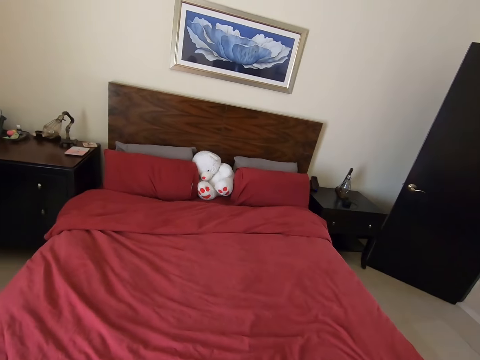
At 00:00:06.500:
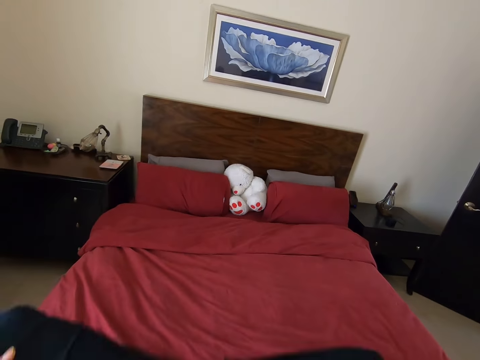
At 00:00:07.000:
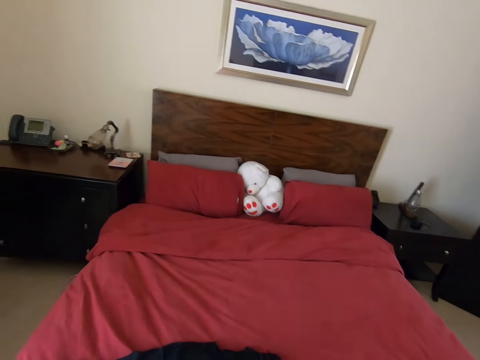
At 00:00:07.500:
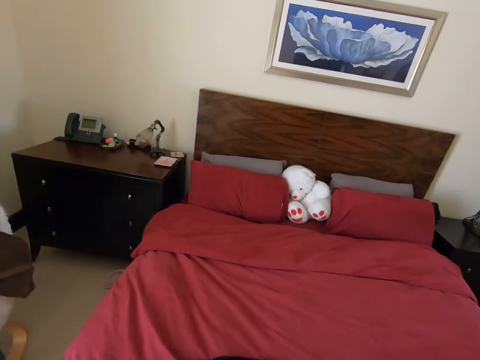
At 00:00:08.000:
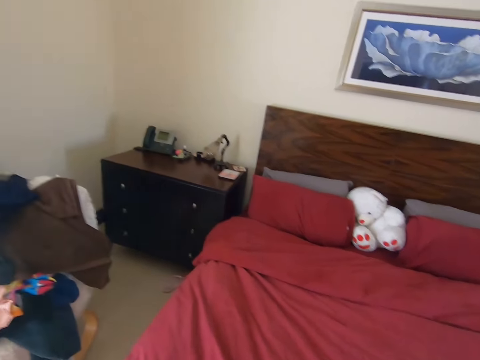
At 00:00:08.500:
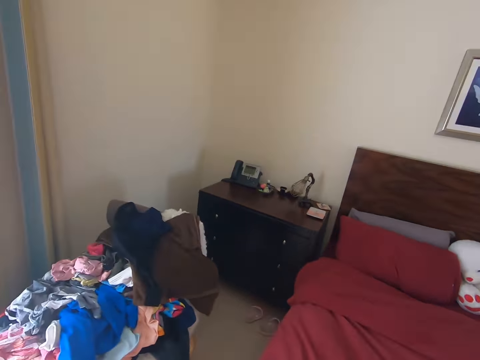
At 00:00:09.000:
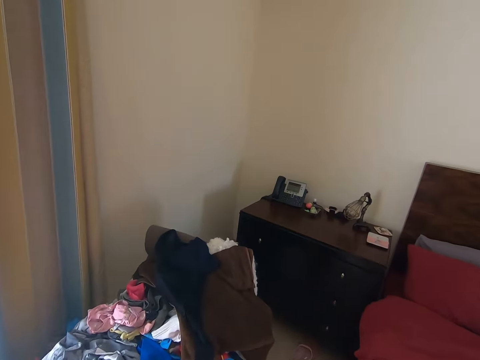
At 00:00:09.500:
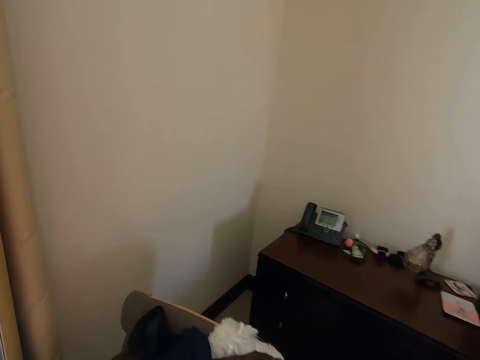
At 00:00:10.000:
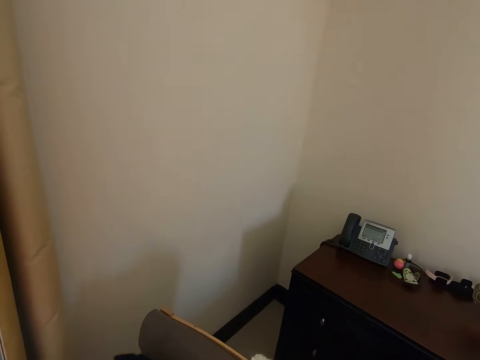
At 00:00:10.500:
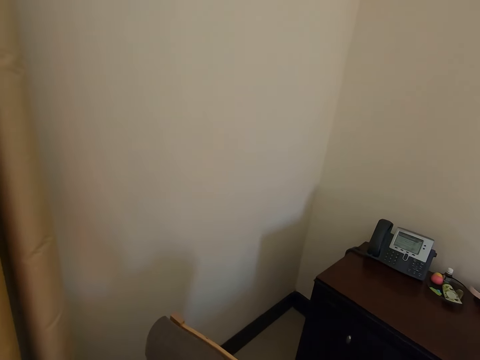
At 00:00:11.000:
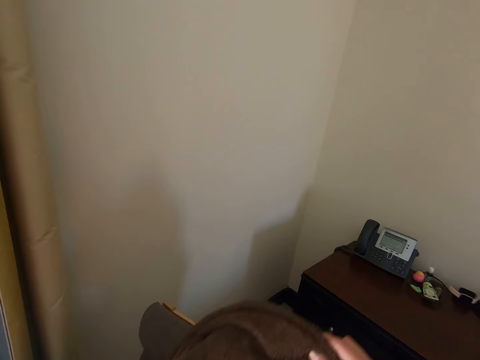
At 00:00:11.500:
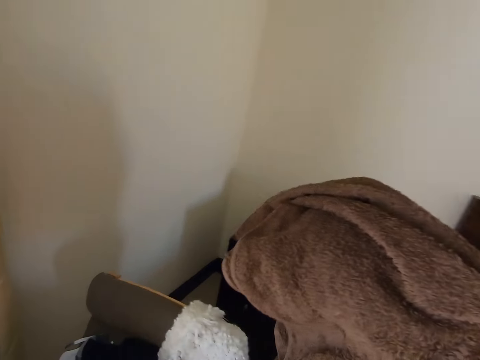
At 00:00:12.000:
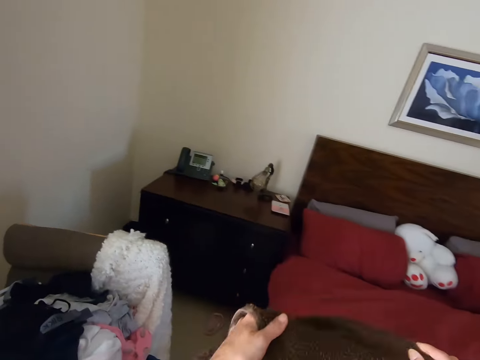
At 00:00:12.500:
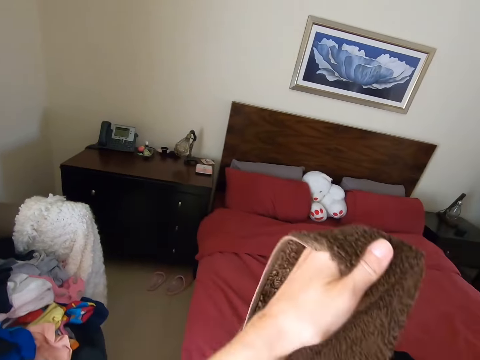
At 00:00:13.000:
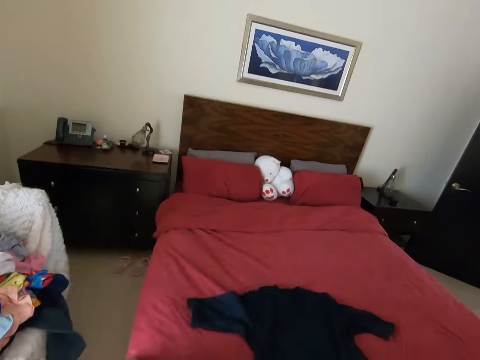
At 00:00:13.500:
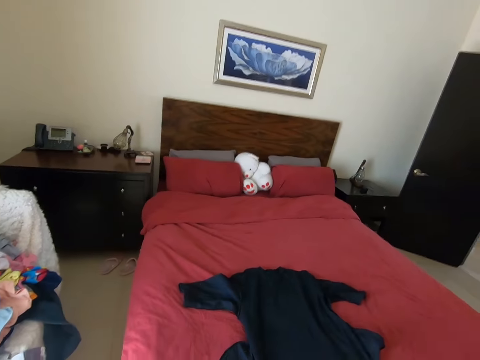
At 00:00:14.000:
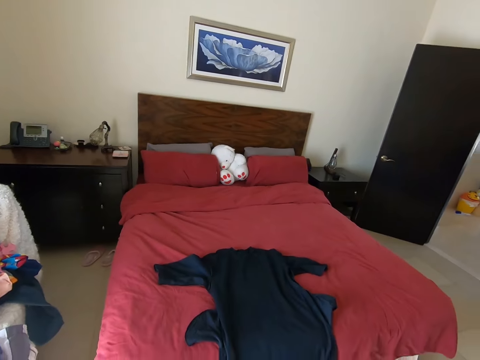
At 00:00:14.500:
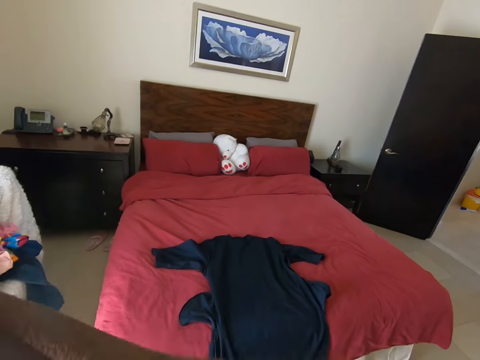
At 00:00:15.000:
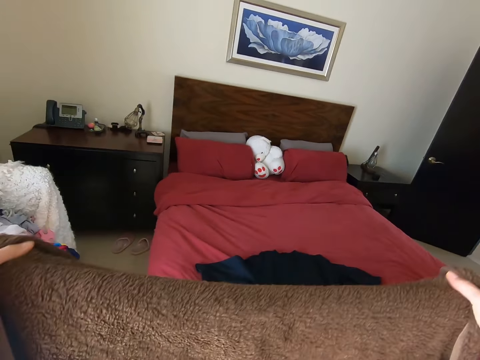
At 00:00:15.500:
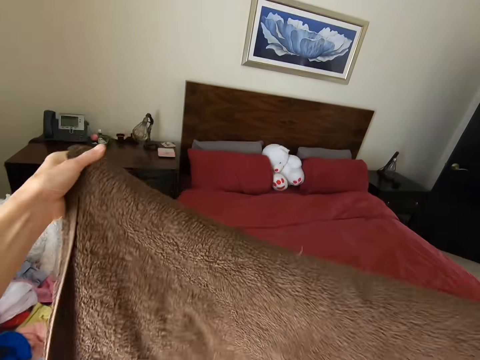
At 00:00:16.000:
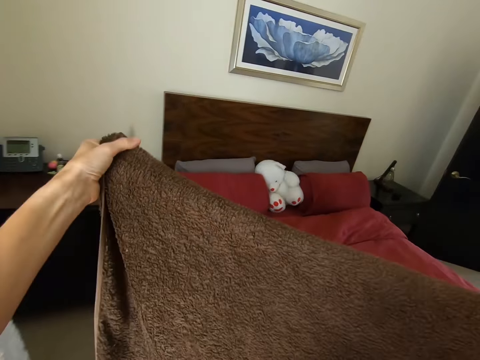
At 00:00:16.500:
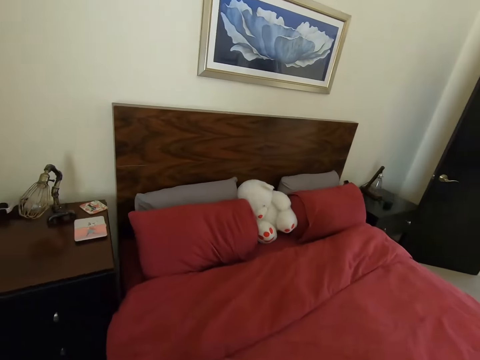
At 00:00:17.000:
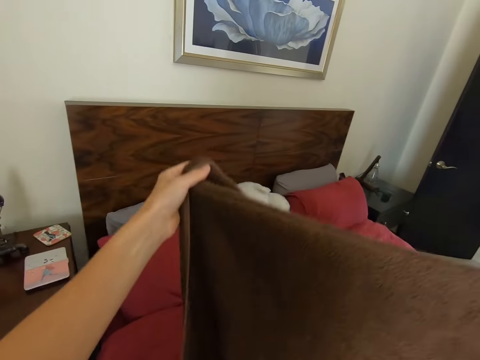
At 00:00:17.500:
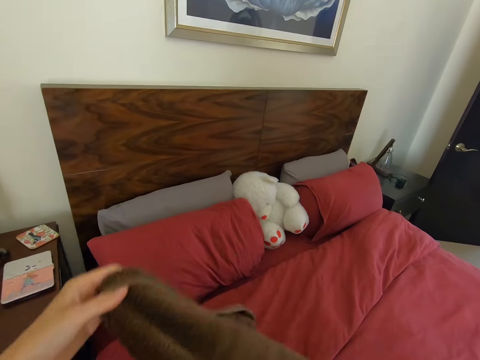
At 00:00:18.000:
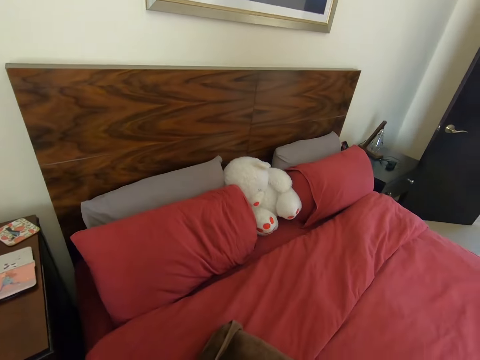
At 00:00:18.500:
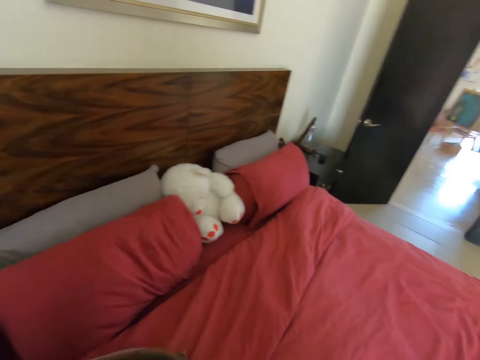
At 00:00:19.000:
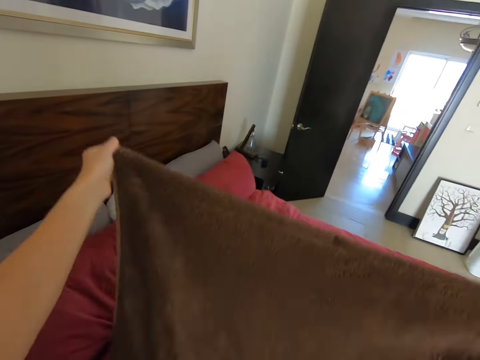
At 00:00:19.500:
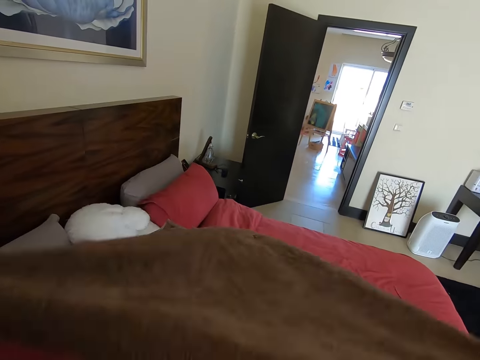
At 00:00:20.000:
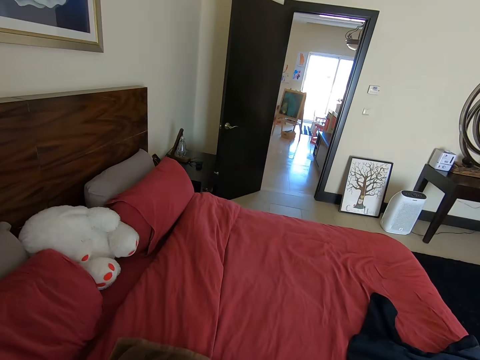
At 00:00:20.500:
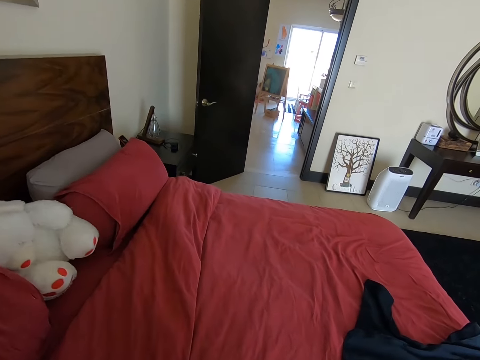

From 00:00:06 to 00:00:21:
The camera wearer puts the piece of cloth on the bed. She stands on the floor and walks around. She picks up the towel on the chair. She holds the towel with her hands. She folds the towel with her hands. She puts the cloth on the bed and turns around.

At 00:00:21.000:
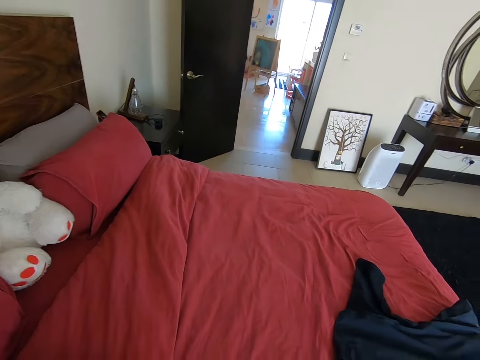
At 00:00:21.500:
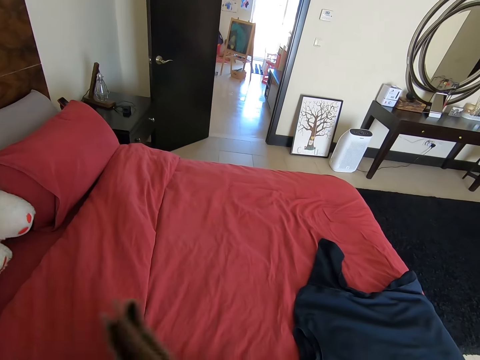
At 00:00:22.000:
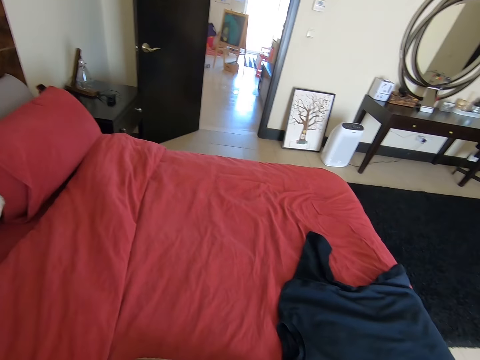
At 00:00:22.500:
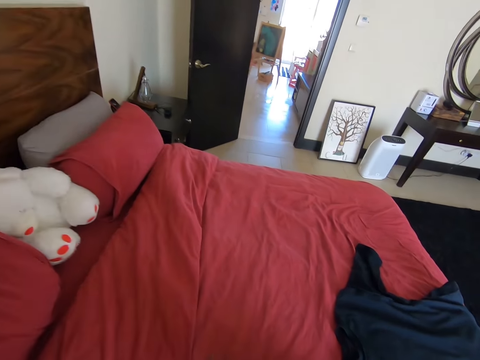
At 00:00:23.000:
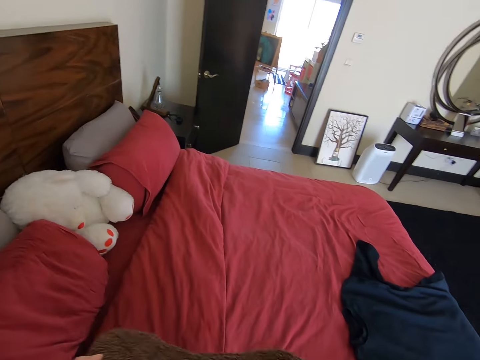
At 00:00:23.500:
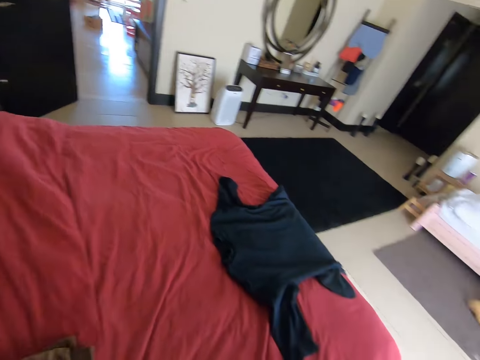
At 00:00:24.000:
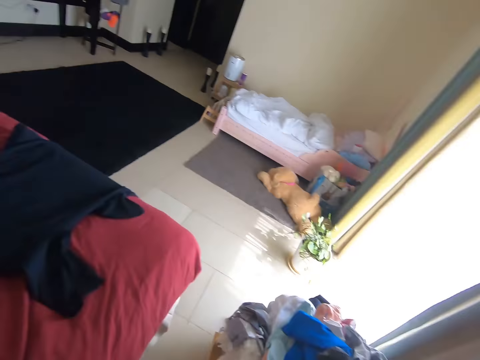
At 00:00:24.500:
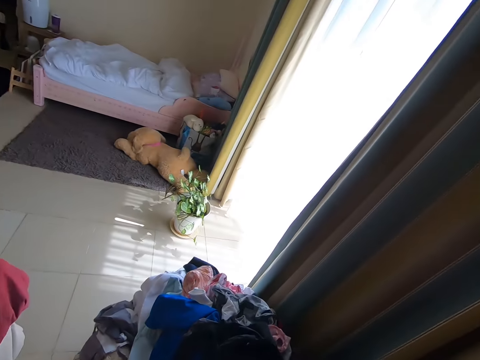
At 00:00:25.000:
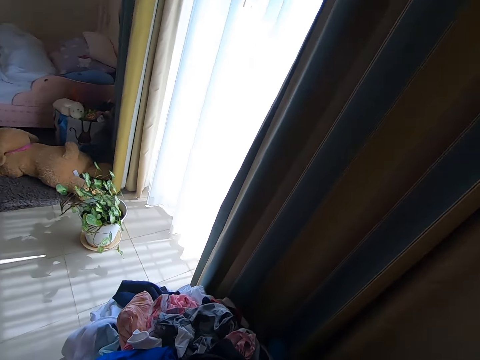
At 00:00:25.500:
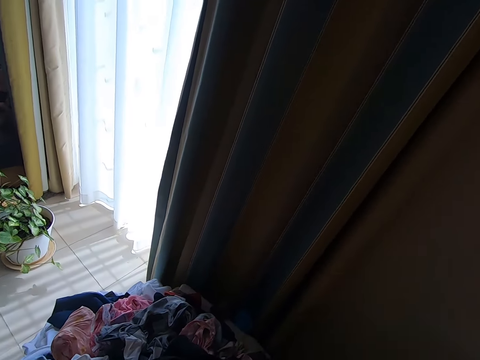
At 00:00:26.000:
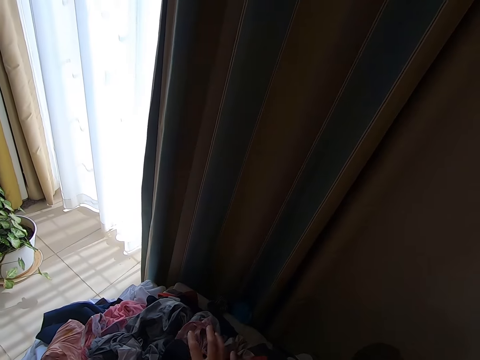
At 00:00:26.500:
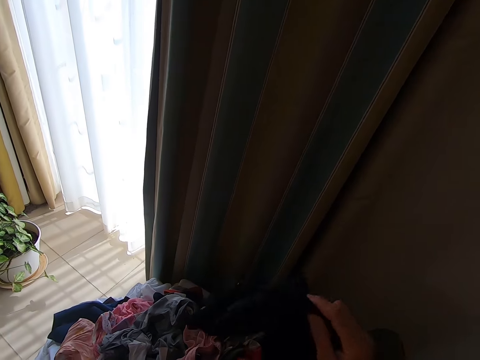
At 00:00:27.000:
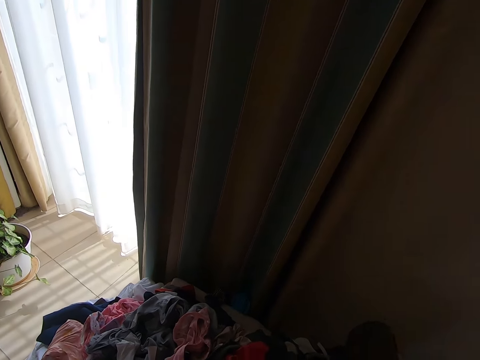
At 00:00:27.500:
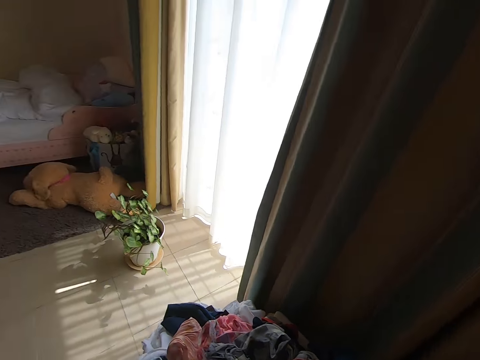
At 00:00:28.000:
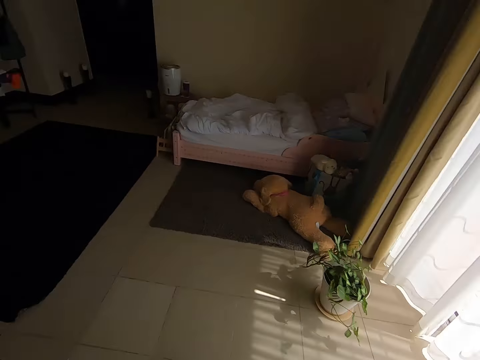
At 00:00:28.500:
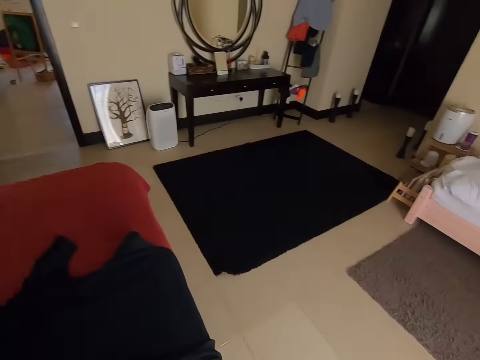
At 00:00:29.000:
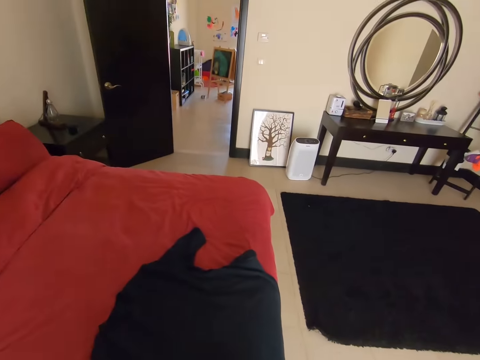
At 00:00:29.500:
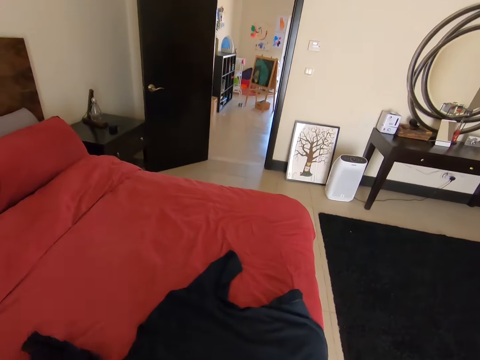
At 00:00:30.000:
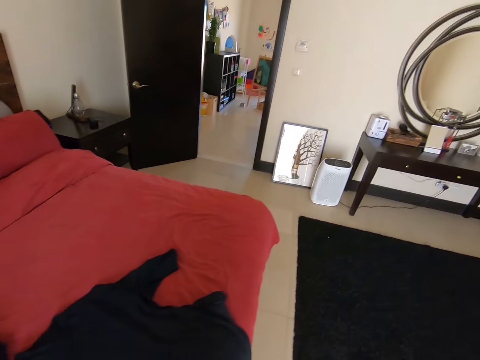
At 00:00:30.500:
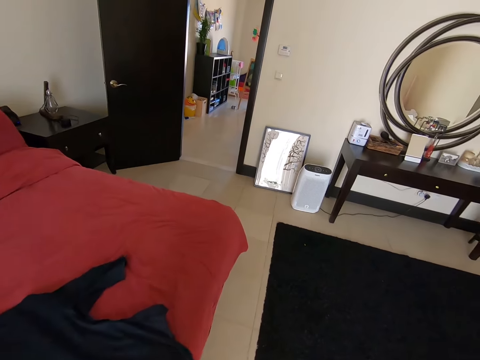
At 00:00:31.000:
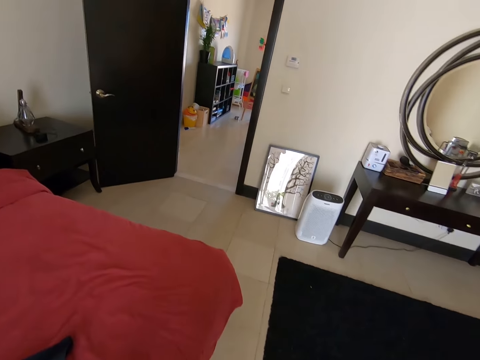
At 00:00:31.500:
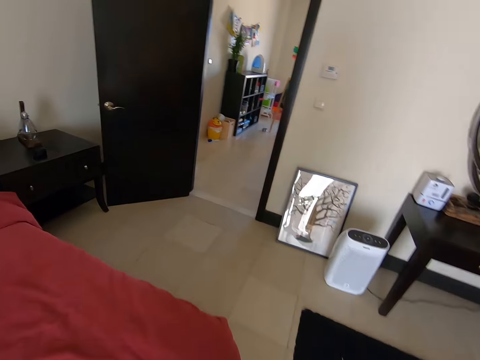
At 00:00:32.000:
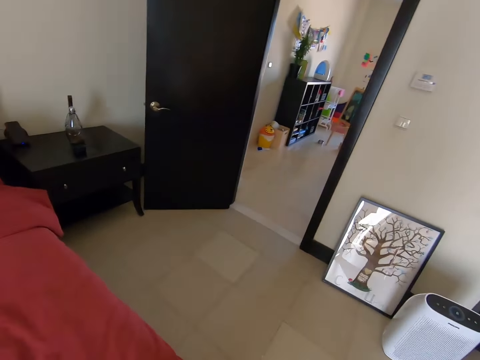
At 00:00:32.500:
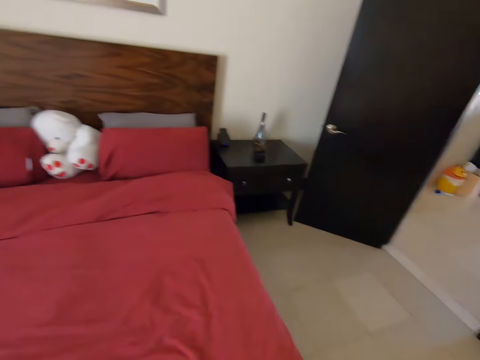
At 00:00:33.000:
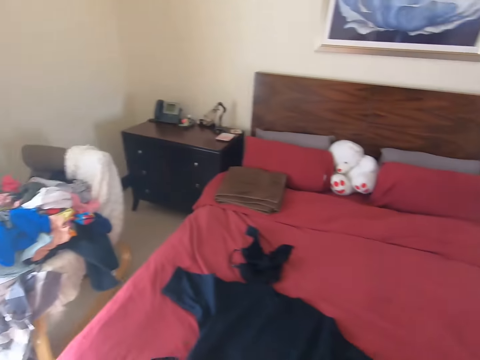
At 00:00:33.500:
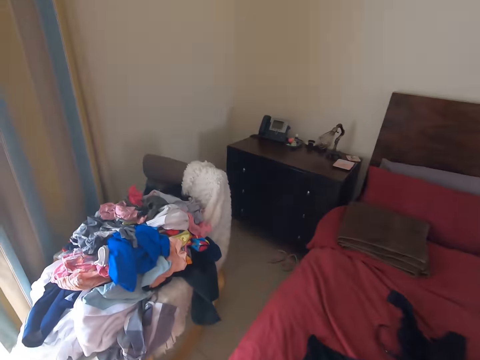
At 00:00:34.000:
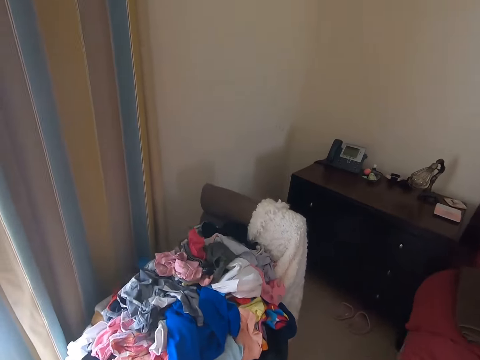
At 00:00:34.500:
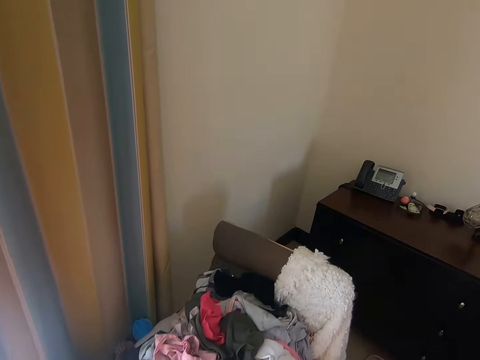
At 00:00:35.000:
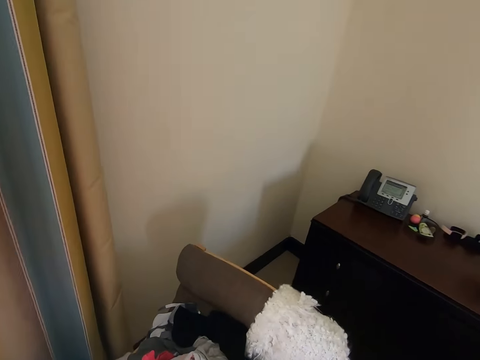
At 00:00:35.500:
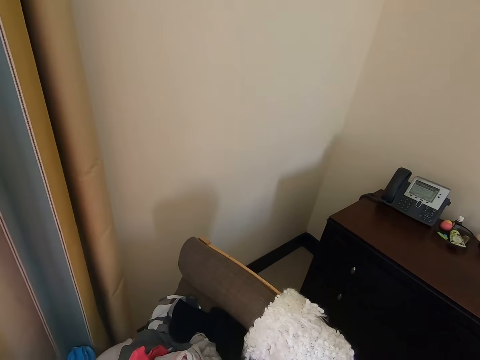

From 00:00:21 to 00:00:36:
The camera wearer folds a cloth on the bed. They turn around and look around. They pick up the piece of cloth on the chair. They look around and turn around. They stand on the floor. They put the cloth on the bed. They walk on the floor. They turn around.
